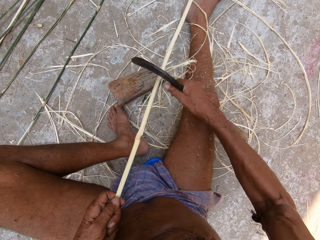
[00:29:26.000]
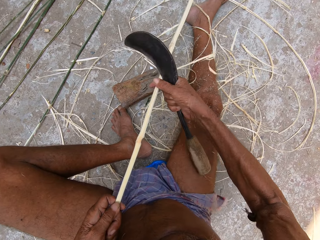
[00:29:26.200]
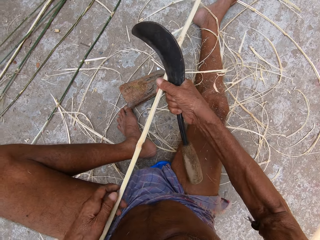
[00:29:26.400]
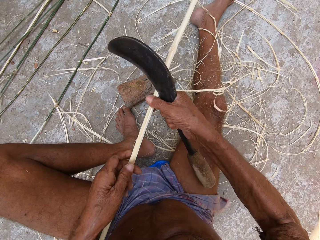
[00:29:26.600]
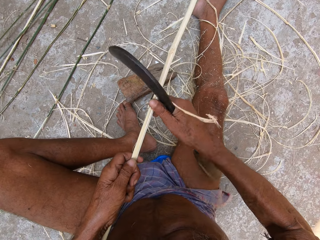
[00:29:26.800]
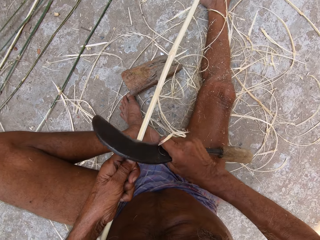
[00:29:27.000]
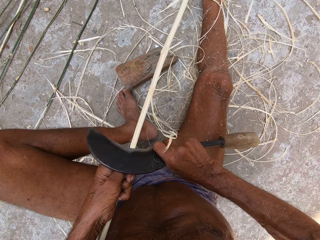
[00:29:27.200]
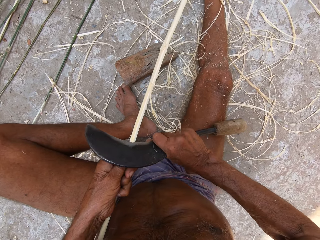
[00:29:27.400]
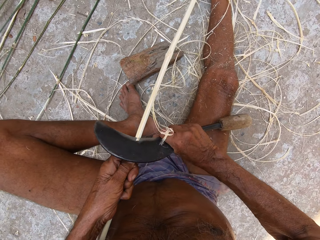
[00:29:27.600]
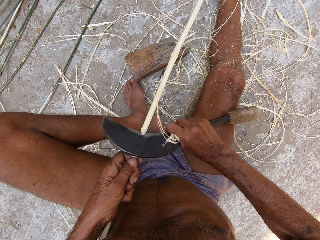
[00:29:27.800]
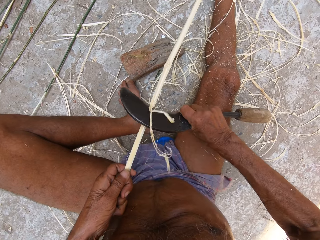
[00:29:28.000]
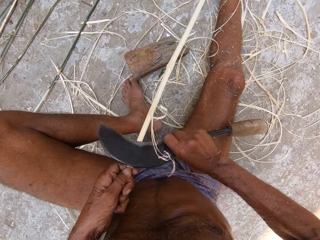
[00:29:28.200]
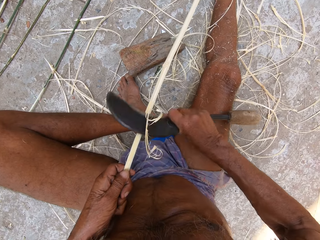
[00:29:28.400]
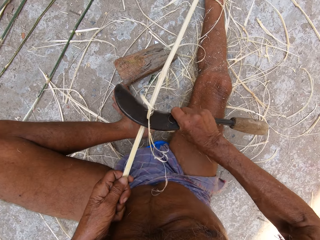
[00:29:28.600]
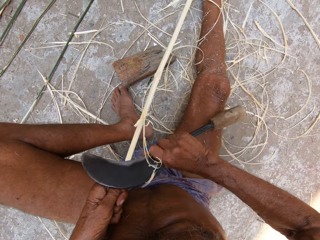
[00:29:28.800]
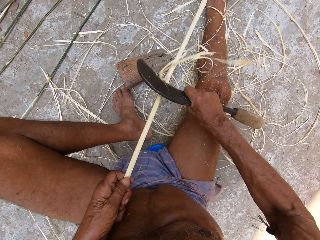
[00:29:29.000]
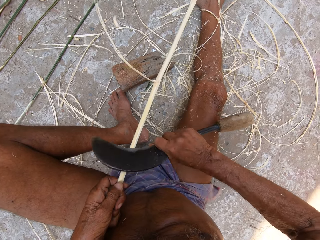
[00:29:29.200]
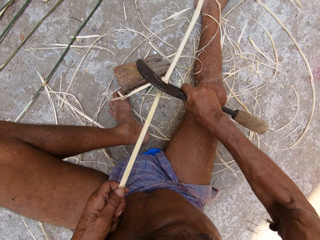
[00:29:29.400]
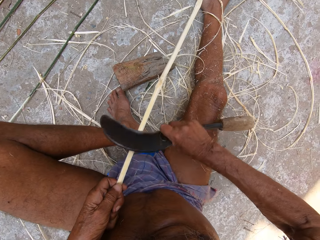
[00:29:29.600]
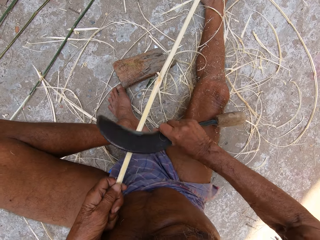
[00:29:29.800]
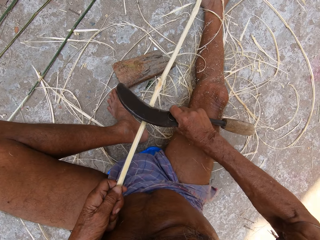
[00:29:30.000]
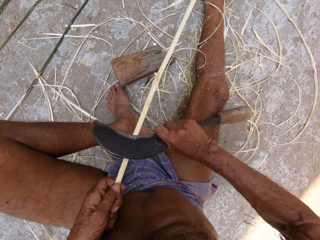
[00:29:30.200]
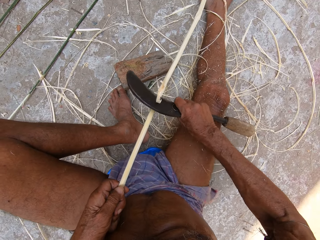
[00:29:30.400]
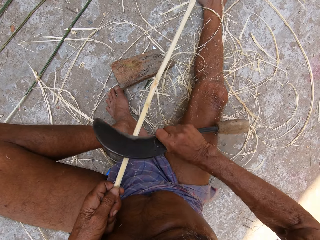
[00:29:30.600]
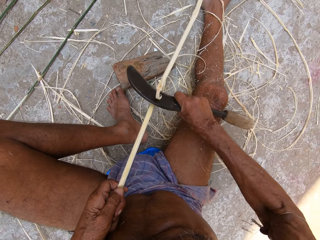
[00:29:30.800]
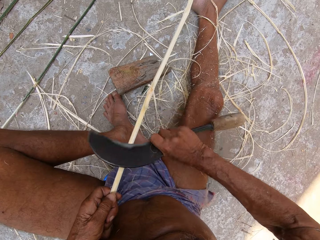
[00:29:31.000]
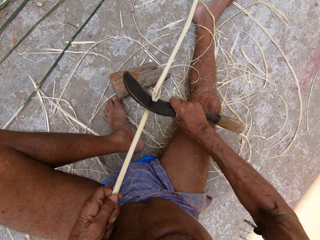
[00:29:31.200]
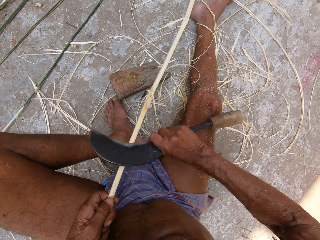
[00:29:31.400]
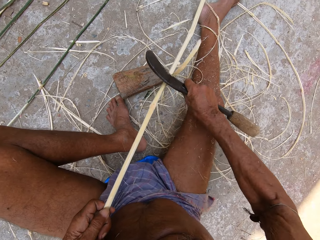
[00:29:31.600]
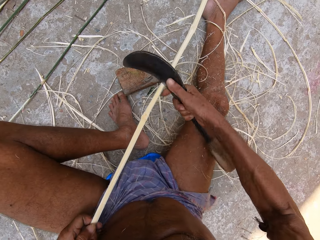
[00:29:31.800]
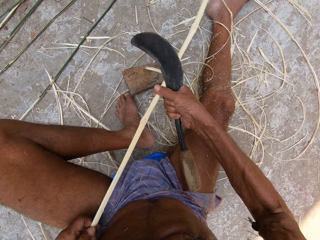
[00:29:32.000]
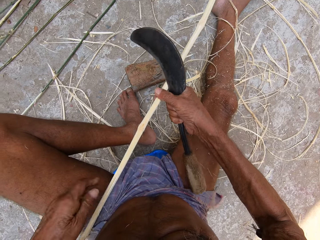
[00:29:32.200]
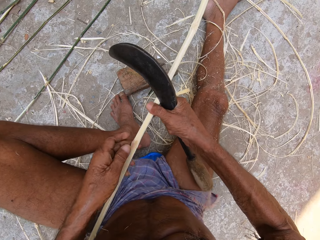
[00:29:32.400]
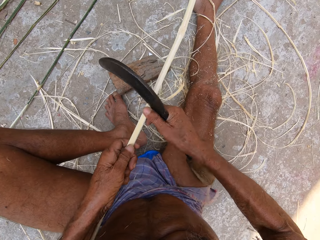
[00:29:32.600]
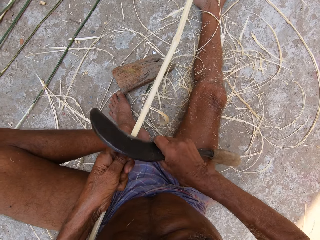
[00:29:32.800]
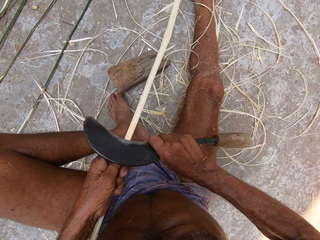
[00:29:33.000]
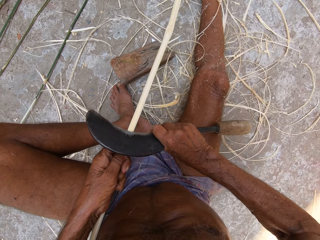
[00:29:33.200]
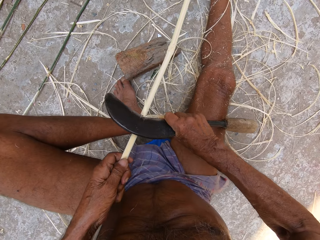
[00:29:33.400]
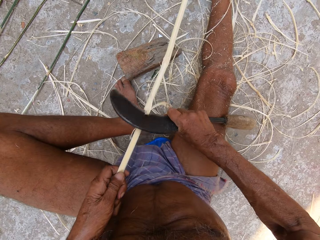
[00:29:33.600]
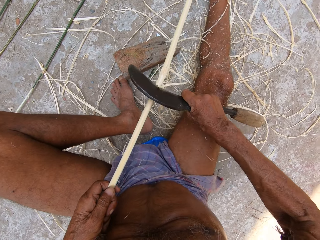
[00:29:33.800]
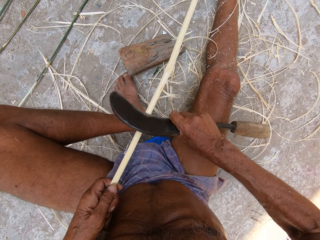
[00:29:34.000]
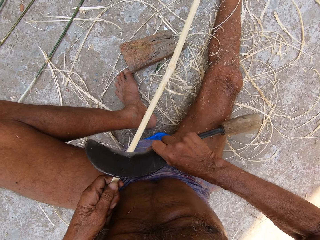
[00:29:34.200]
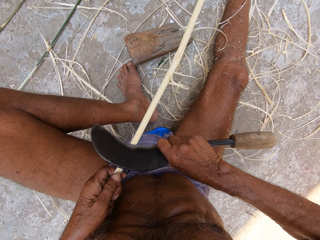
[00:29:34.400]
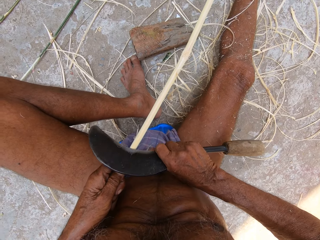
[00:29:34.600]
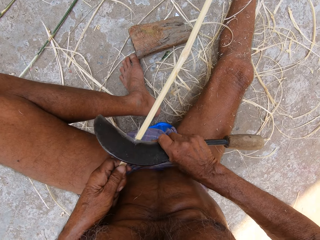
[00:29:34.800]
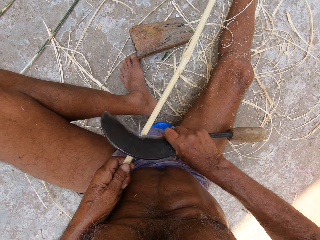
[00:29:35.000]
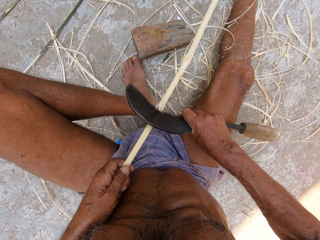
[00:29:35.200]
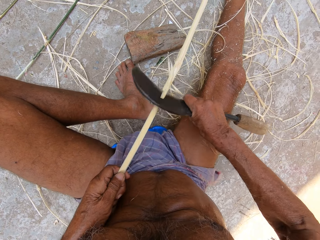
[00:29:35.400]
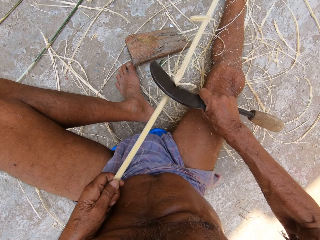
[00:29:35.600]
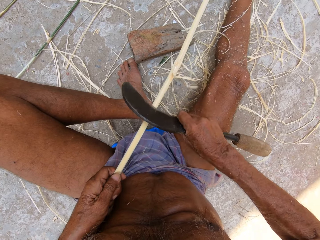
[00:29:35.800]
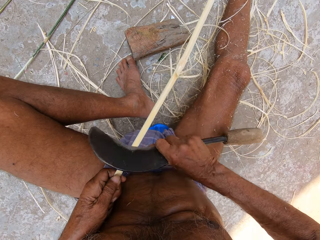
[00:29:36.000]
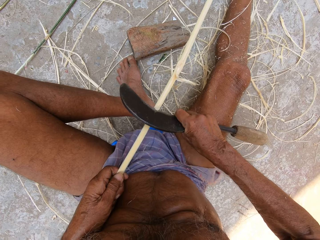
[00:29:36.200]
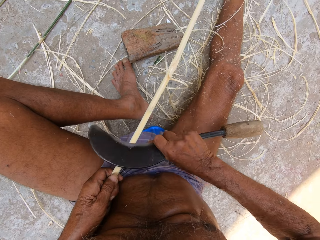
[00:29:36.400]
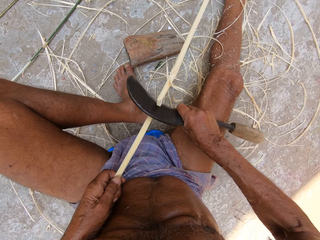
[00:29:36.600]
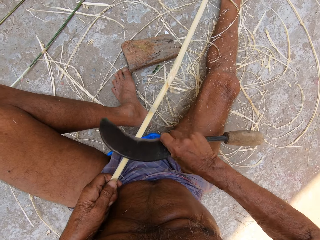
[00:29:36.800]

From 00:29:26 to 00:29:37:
The camera wearer holds the bamboo stick with his right hand. He holds the bamboo stick with his left hand. He shaves the bamboo stick with the sickle in his right hand. He holds the bamboo stick with his right hand. He holds the bamboo stick with his left hand. He shaves the bamboo stick with the sickle in his right hand.

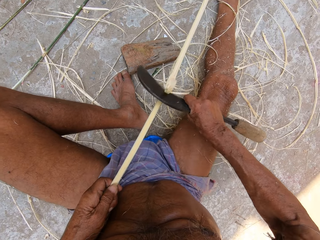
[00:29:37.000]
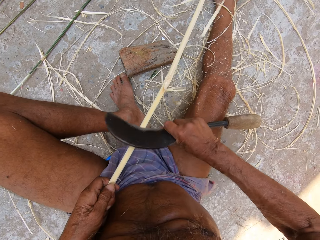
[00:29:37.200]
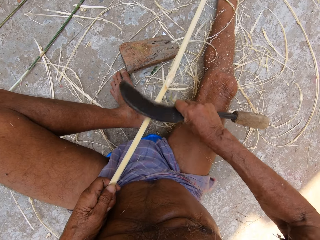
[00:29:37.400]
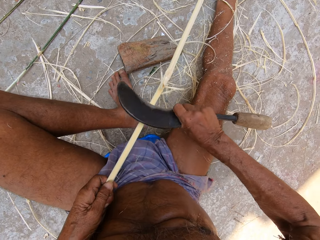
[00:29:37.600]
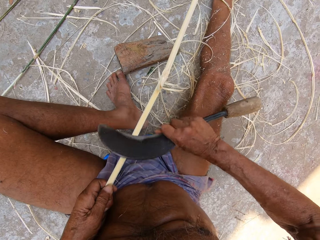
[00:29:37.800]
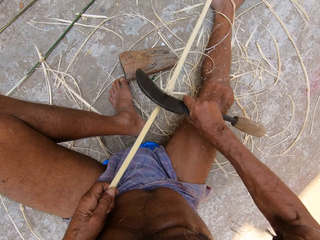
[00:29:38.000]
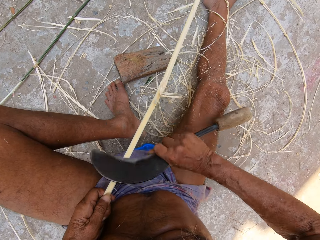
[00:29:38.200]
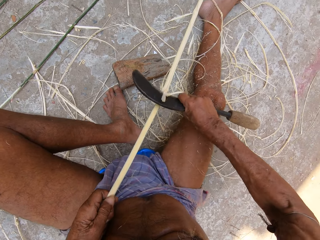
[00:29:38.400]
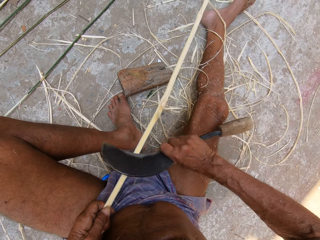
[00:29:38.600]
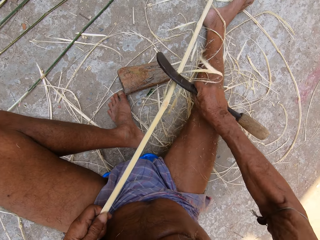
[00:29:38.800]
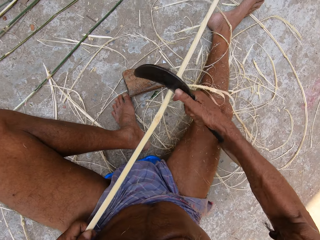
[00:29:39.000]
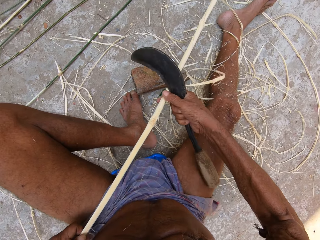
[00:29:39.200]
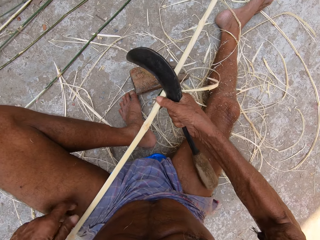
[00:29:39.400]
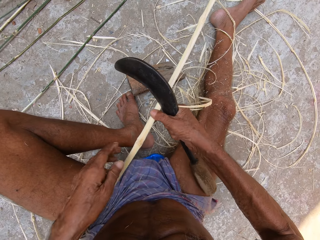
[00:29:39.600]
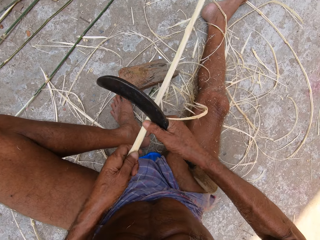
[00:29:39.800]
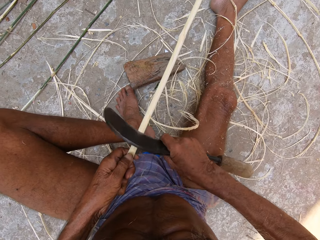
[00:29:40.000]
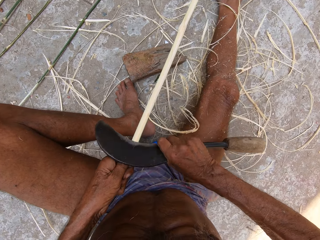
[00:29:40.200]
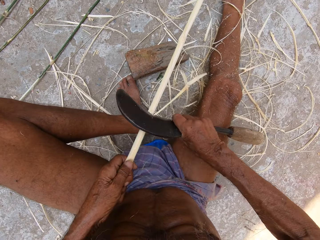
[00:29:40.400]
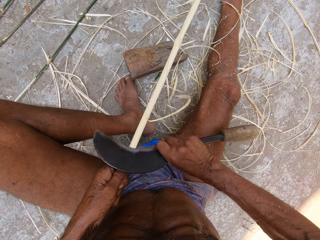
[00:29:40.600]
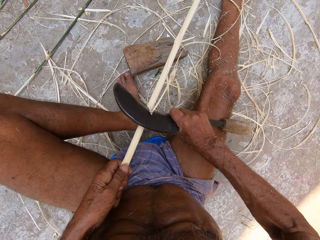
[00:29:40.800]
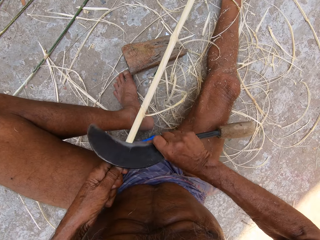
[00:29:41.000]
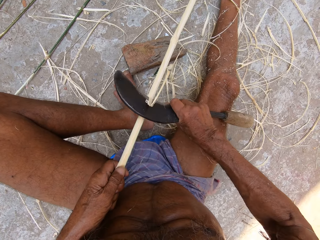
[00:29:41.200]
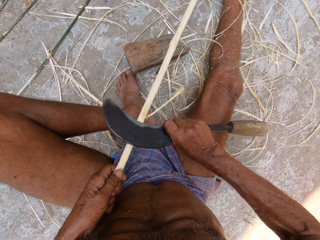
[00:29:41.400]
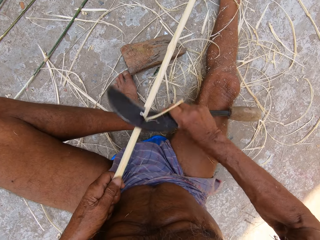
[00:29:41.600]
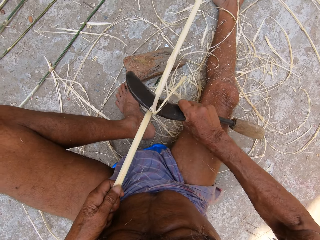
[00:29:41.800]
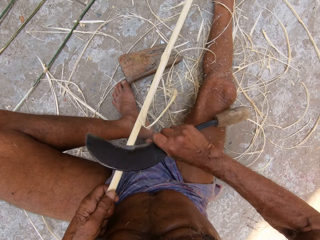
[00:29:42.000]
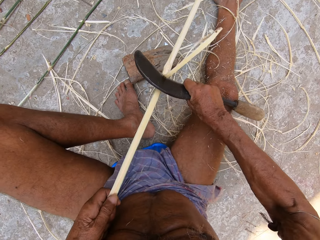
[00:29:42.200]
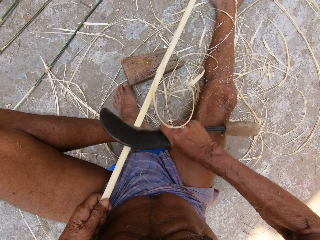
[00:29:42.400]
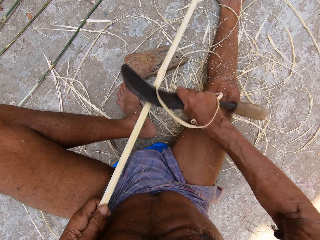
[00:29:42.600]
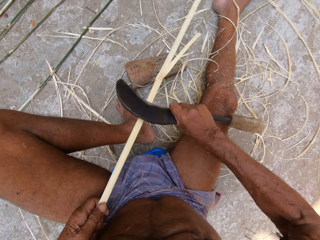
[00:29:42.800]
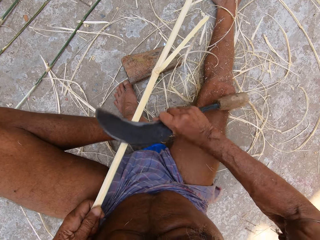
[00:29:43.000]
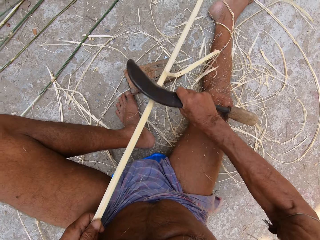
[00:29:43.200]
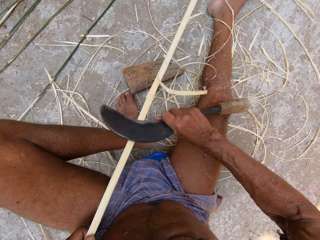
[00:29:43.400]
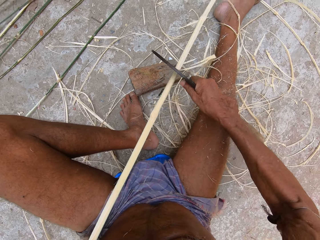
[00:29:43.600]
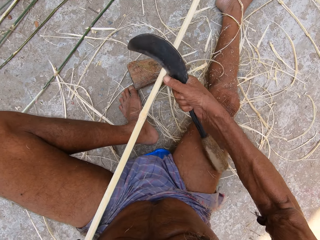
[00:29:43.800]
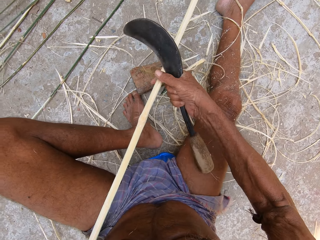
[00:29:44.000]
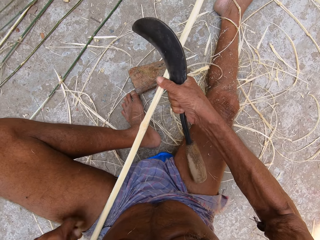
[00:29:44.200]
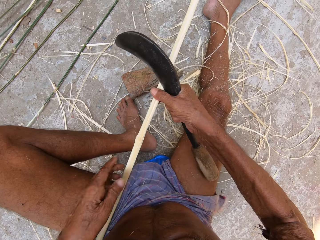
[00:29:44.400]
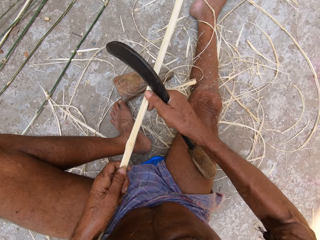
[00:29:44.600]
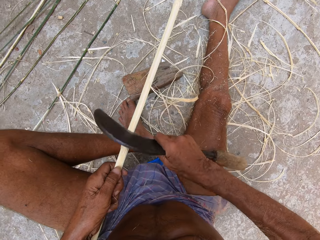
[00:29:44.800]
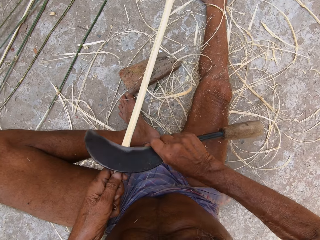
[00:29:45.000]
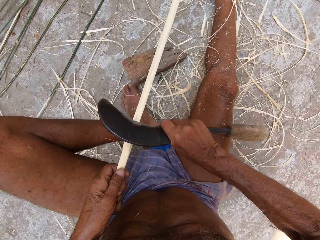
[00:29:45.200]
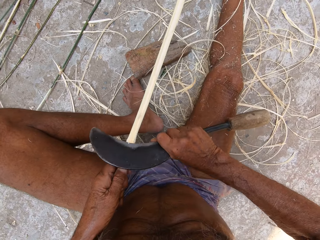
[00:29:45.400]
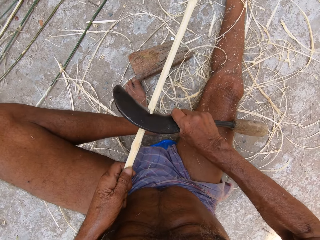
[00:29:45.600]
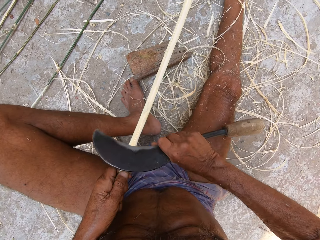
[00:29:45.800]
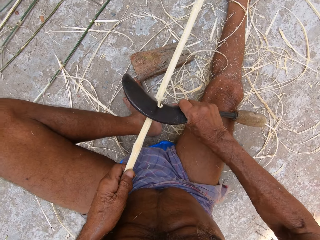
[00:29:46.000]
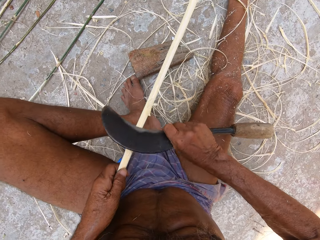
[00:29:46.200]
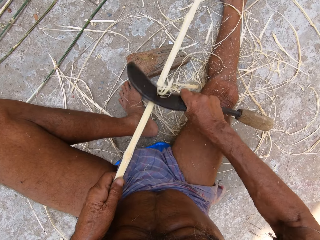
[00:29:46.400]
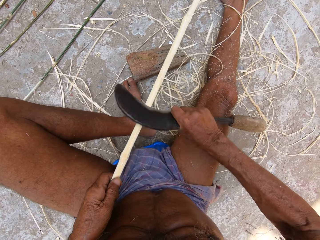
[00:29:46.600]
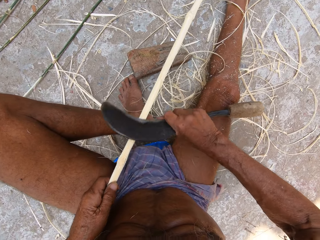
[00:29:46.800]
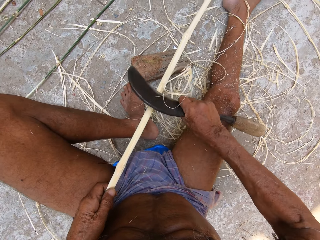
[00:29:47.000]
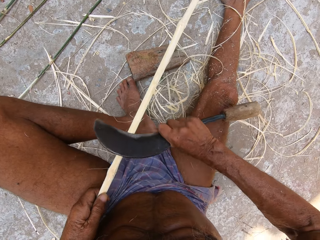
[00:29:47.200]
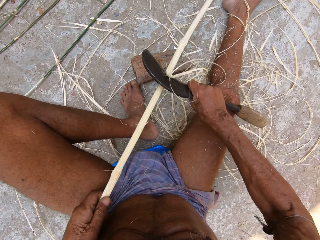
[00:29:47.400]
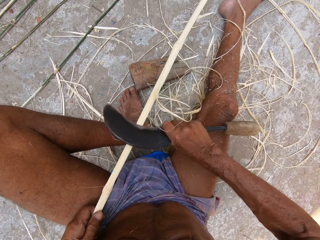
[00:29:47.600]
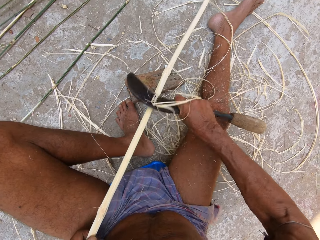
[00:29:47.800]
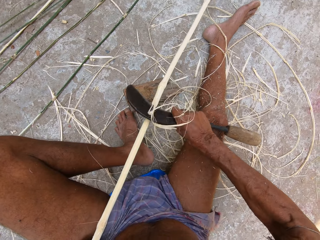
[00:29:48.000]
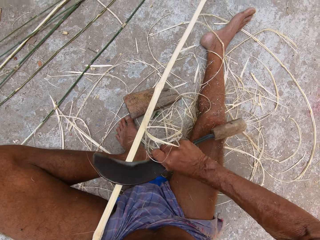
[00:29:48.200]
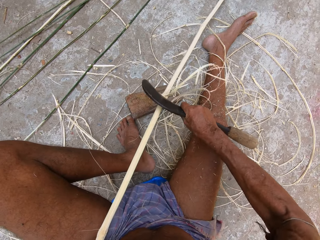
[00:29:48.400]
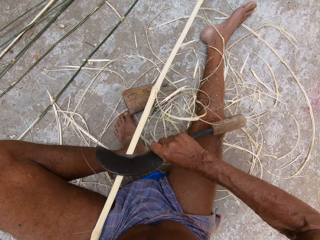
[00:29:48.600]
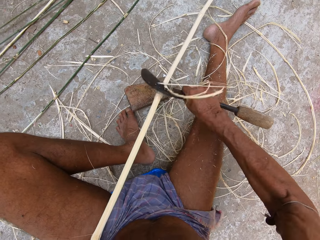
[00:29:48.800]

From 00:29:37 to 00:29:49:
The camera wearer holds the bamboo stick with his right hand. He holds the bamboo stick with his left hand. He shaves the bamboo stick with the sickle in his right hand. He holds the bamboo stick with his right hand. He holds the bamboo stick with his left hand. He shaves the bamboo stick with the sickle in his right hand.
